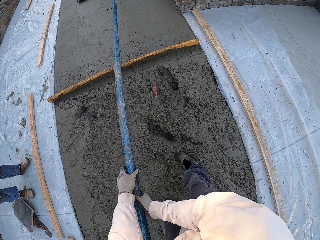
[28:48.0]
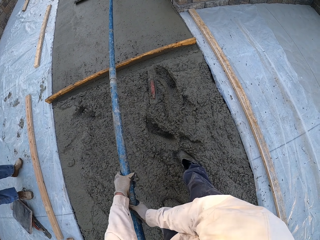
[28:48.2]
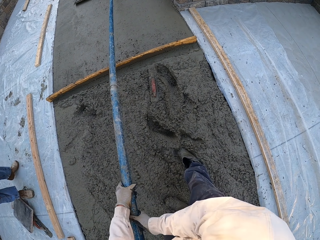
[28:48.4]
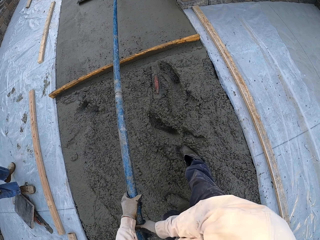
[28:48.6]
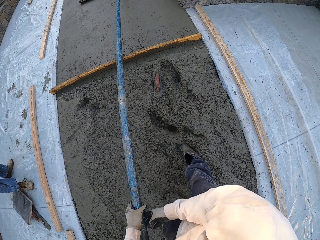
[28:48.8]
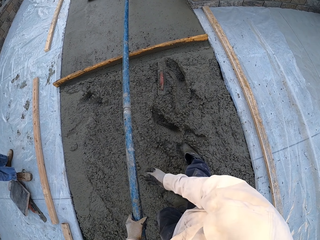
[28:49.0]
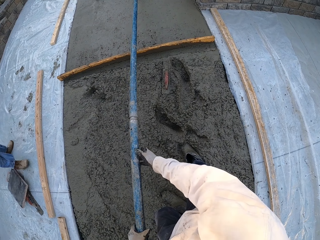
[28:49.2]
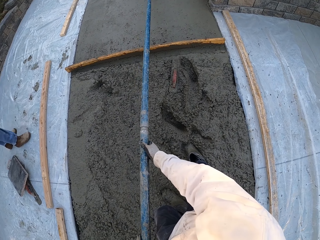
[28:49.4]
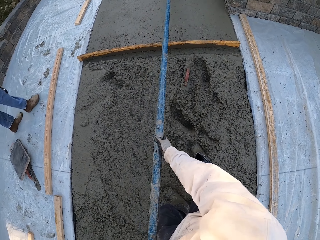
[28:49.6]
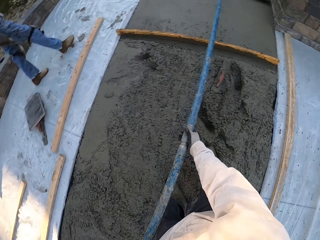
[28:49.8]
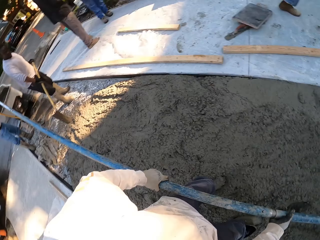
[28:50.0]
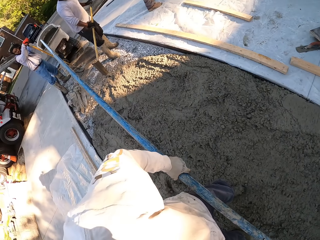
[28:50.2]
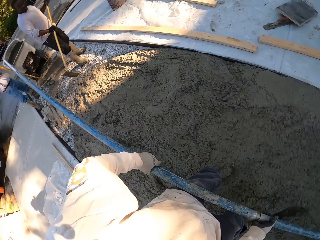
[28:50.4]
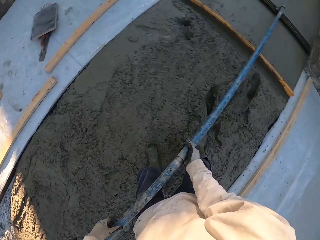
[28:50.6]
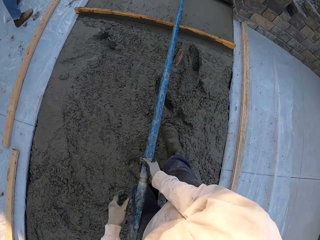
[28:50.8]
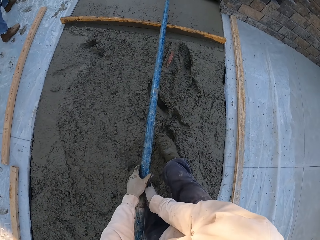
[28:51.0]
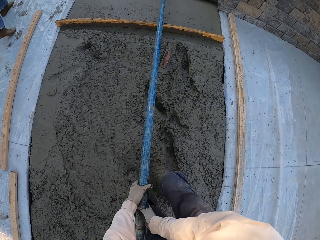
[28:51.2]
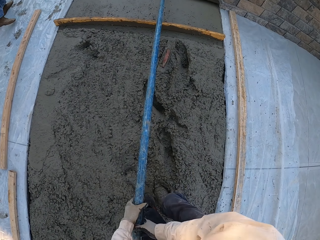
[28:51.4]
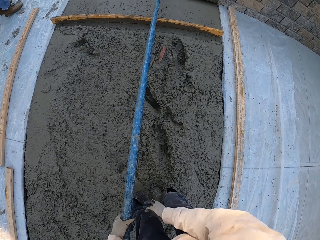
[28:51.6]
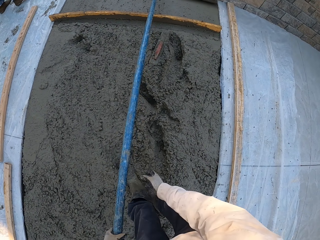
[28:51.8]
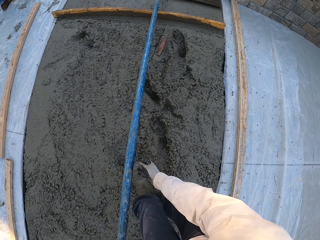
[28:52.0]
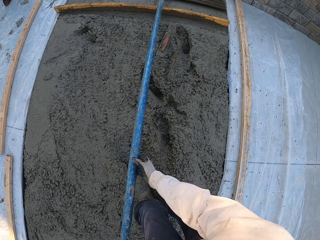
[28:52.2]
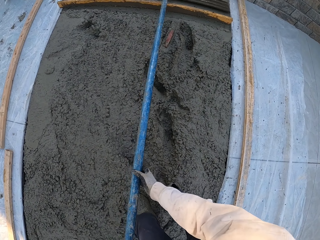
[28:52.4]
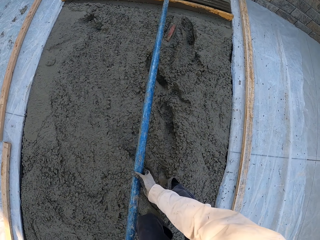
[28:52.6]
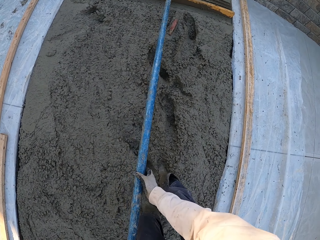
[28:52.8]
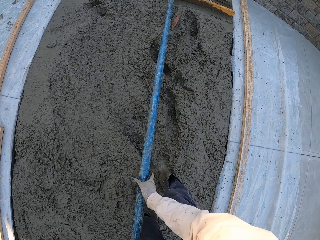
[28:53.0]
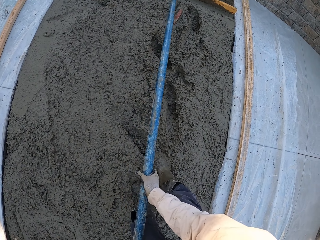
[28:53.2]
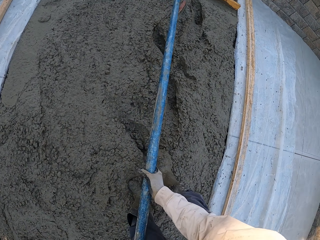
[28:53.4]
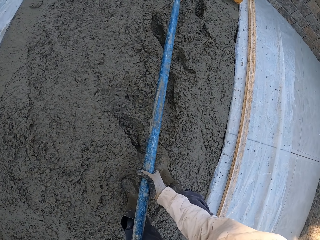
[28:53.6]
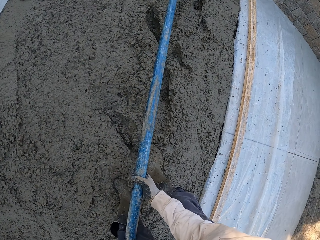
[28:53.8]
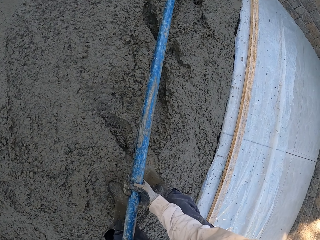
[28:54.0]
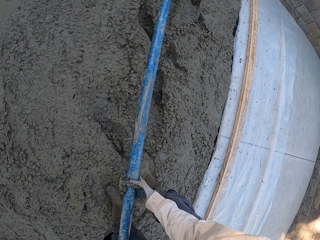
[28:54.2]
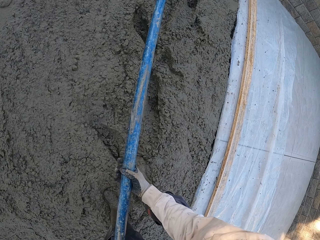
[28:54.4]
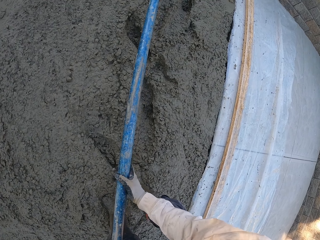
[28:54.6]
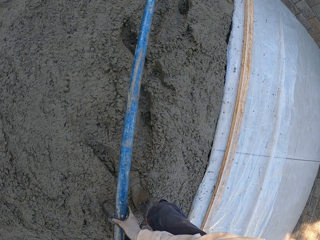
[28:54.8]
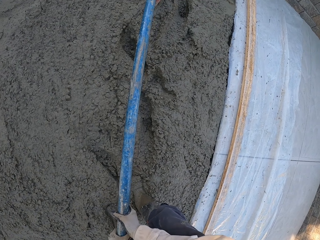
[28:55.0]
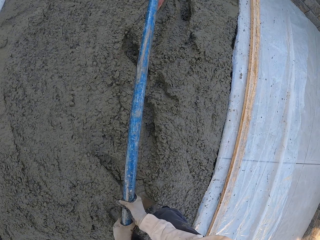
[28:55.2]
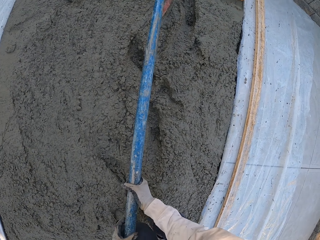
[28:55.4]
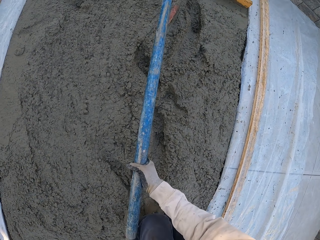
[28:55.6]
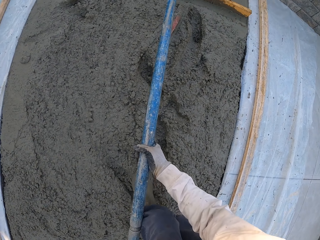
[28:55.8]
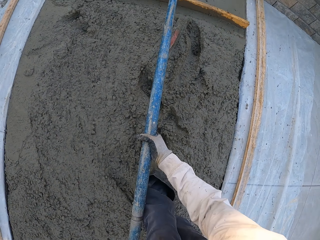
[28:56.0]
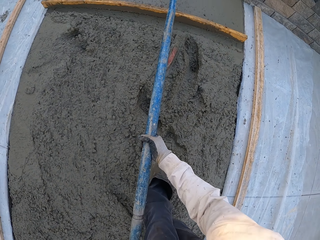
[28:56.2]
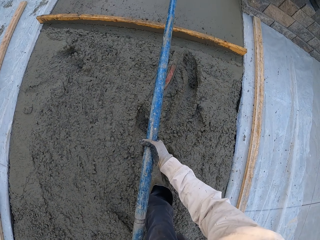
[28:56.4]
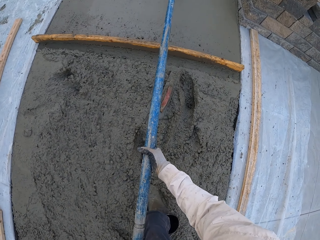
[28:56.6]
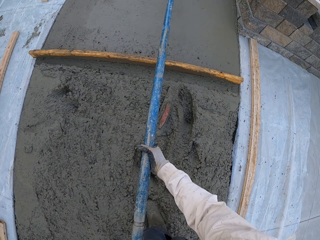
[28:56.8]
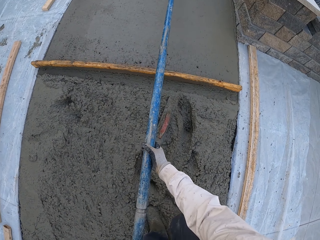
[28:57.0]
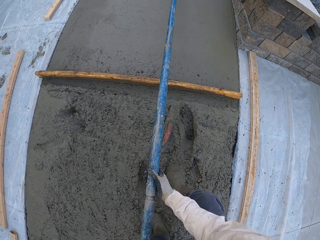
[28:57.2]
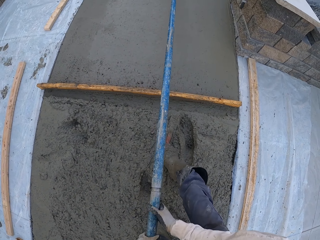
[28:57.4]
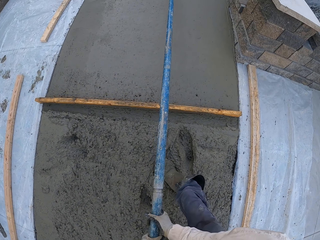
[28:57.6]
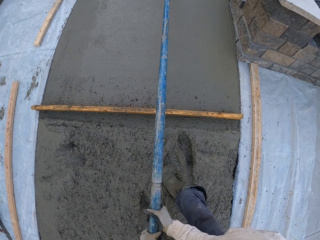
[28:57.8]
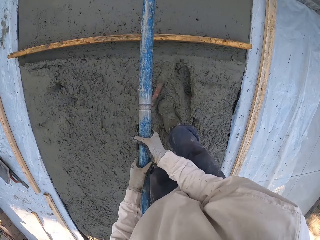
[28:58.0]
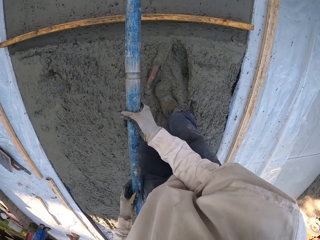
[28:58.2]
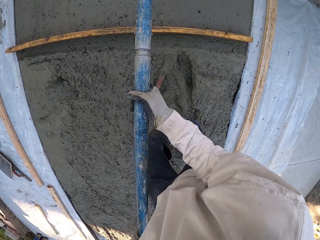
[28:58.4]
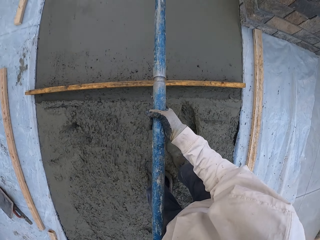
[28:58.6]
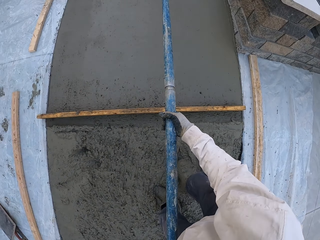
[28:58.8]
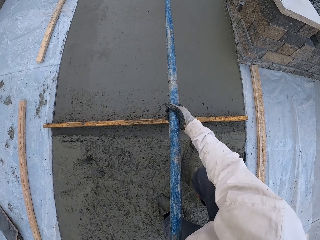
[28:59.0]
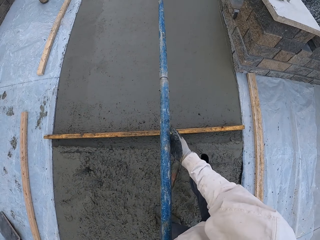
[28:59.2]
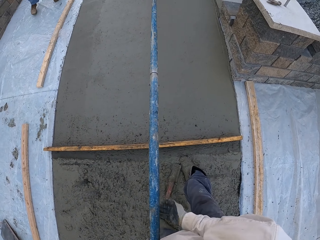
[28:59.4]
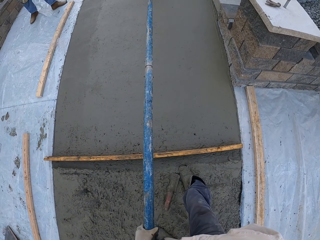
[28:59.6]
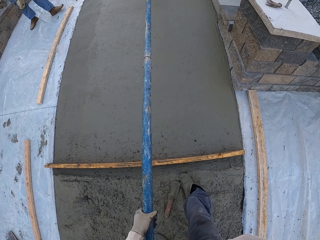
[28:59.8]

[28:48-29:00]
The camera wearer smoothens the floor and looks around.

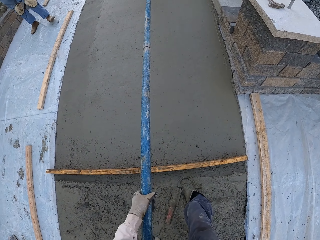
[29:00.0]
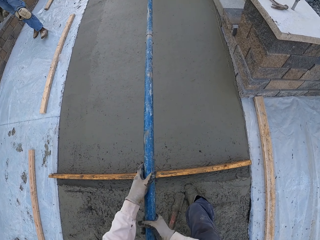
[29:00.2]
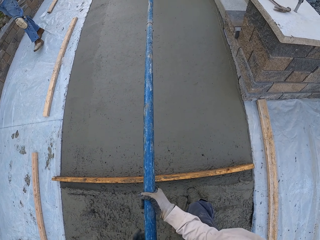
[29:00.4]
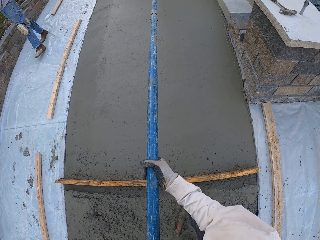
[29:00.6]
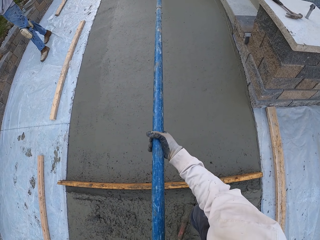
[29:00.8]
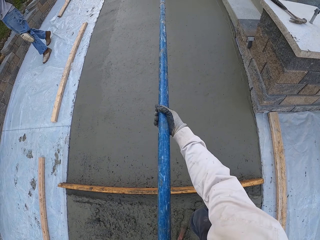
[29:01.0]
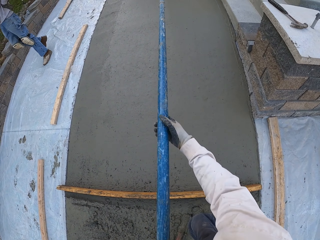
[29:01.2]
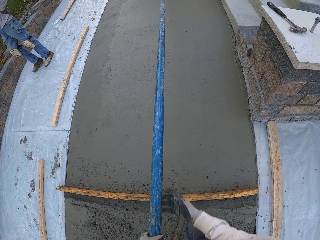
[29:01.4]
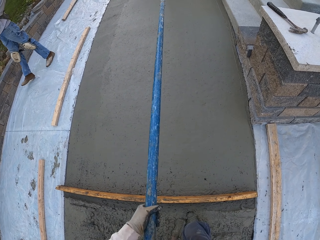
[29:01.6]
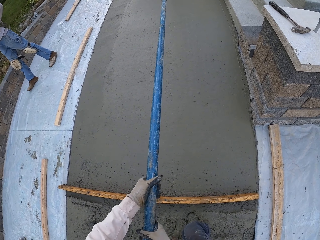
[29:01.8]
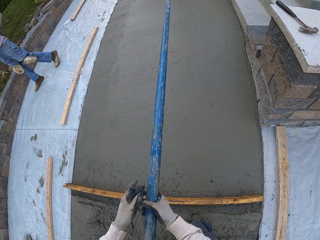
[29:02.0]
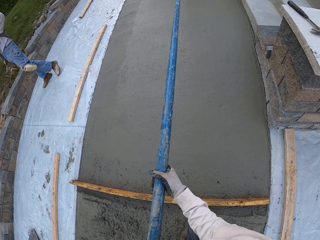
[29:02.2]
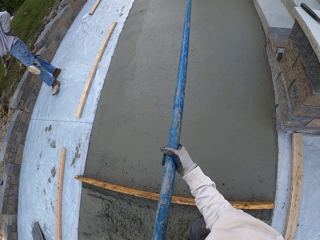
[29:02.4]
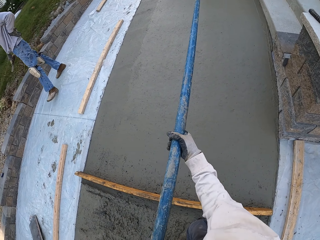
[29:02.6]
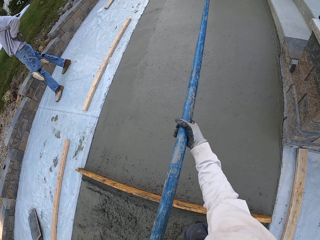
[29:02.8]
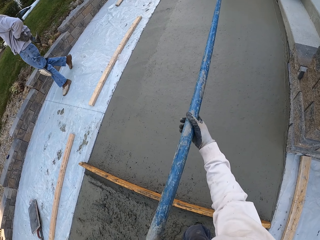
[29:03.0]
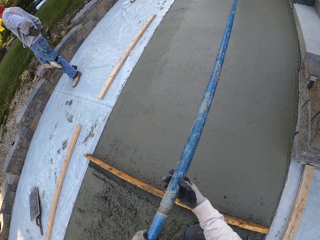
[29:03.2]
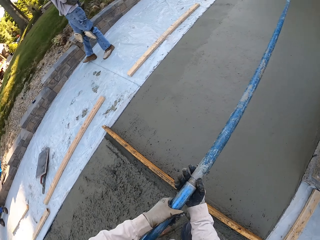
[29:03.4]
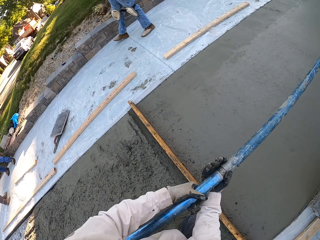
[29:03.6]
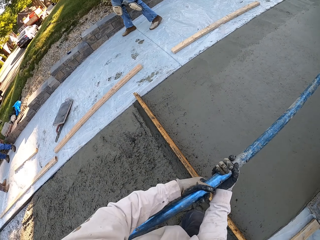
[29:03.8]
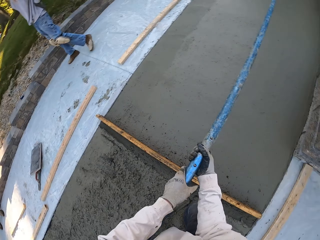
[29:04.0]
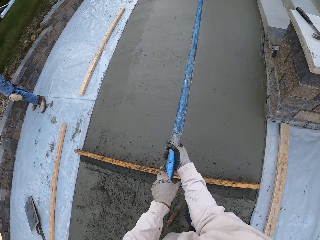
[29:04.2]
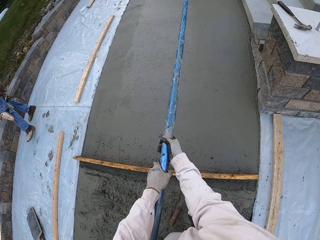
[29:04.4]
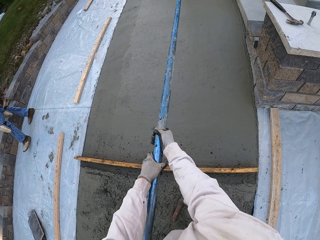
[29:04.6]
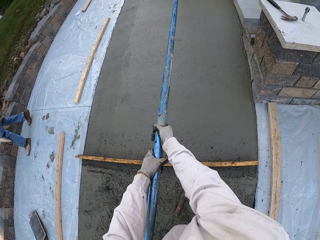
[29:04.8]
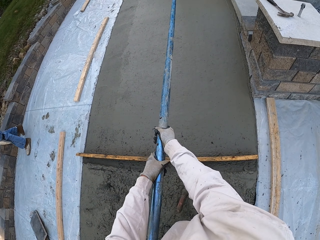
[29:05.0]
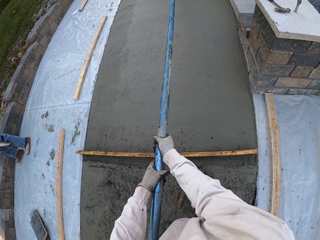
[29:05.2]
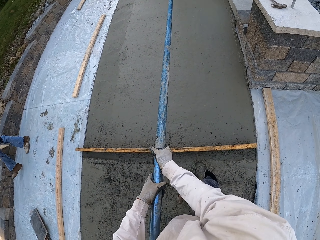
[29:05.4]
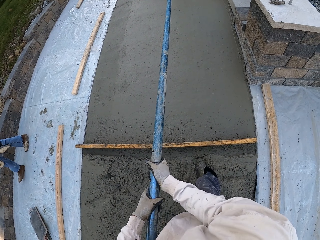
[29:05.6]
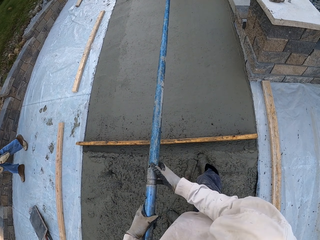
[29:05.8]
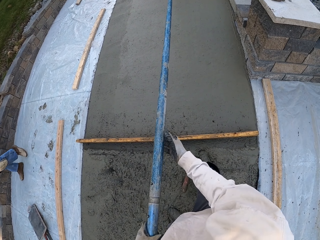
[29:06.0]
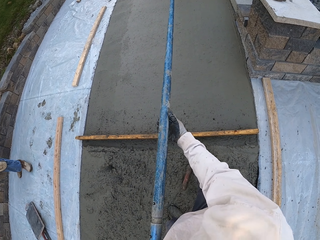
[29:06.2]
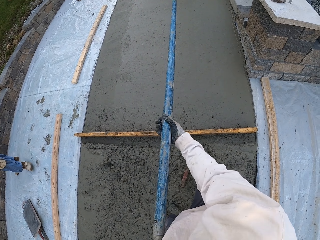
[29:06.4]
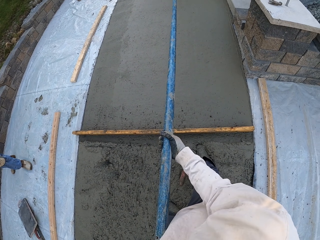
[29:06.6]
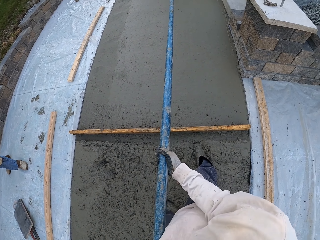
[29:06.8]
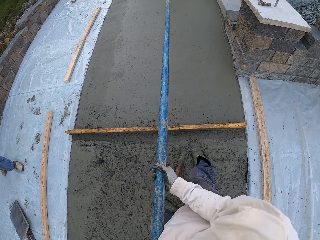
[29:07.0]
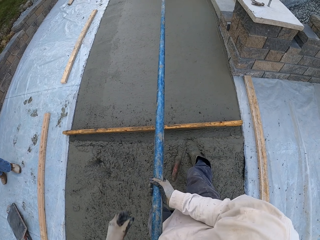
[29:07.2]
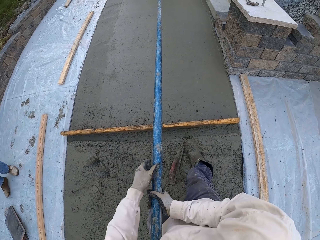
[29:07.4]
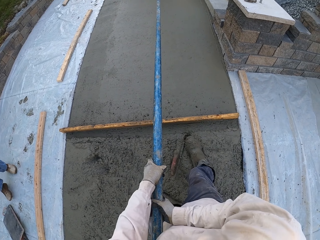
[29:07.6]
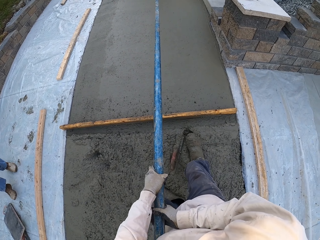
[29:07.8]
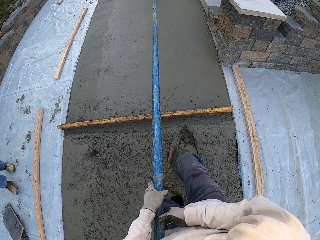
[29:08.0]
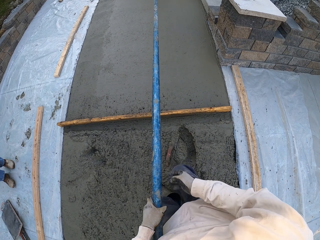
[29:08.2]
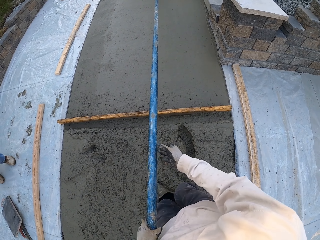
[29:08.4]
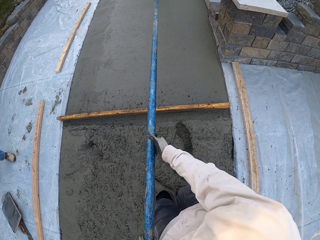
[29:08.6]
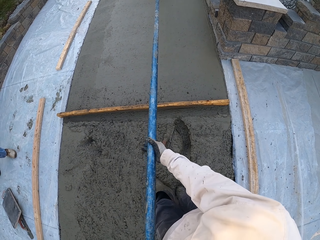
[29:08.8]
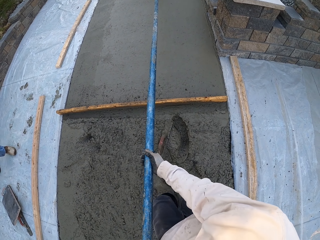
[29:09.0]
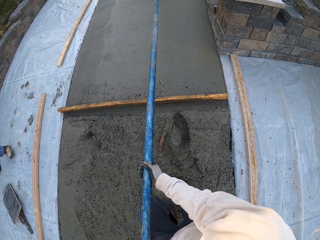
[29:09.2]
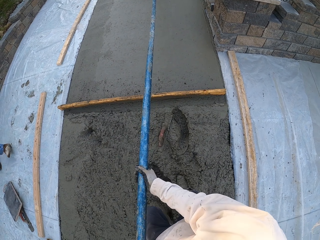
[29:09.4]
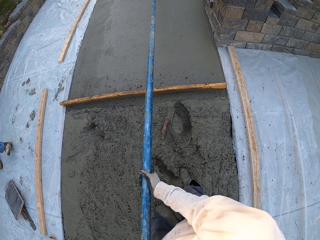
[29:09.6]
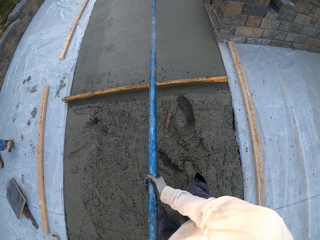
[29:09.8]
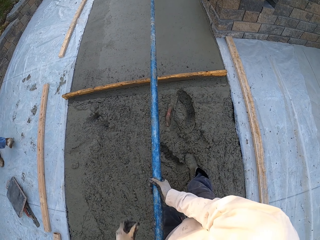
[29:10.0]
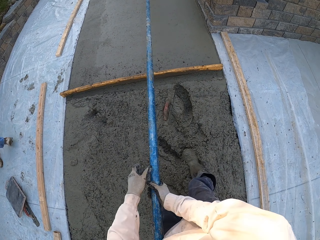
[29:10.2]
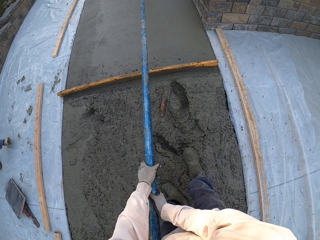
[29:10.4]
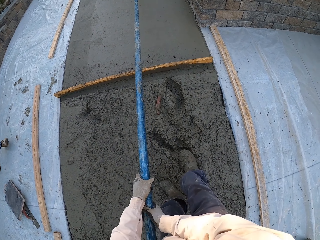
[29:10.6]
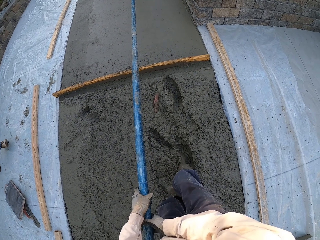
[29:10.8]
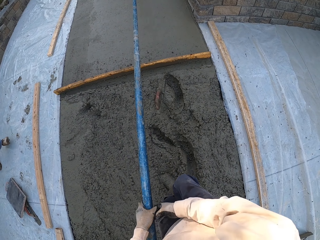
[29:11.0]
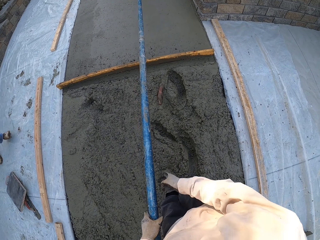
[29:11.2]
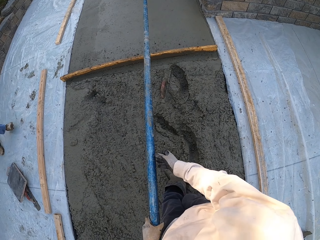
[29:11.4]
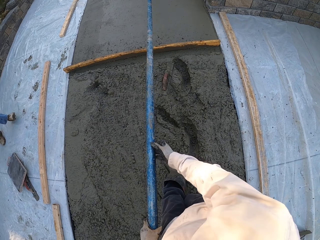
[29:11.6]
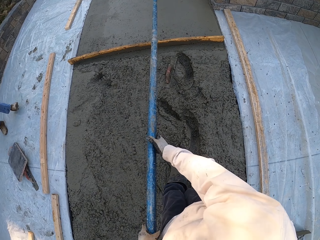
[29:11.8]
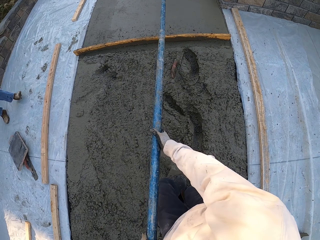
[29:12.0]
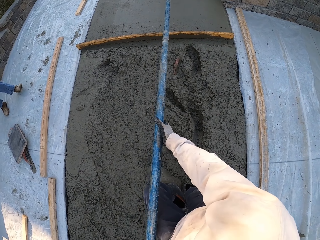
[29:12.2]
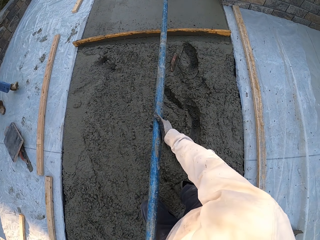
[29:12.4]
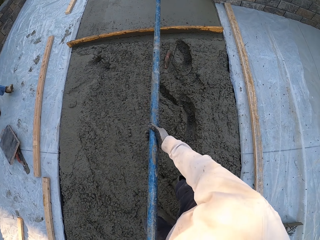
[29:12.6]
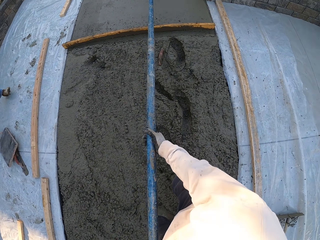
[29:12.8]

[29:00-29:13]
The camera wearer smoothens the floor. They look around. They smoothen the floor and walk.
